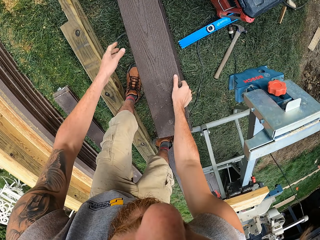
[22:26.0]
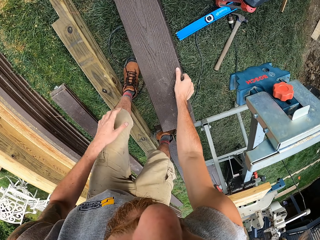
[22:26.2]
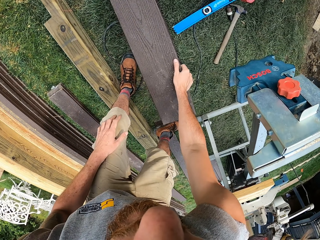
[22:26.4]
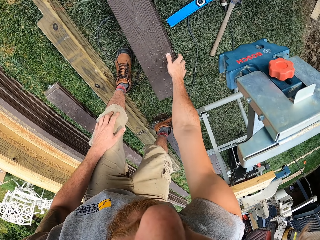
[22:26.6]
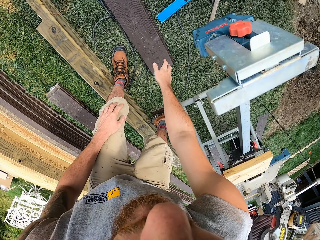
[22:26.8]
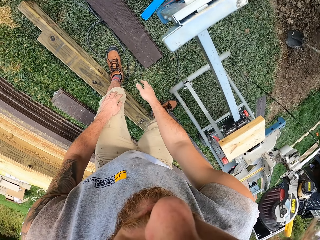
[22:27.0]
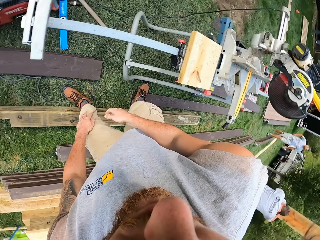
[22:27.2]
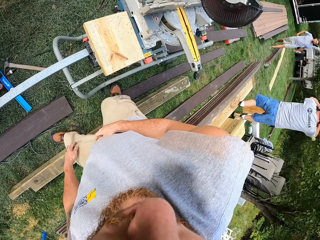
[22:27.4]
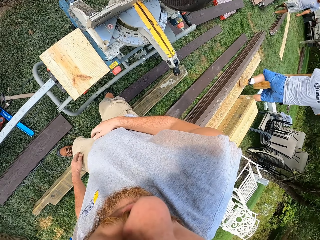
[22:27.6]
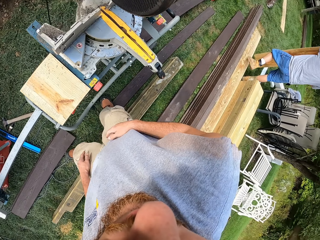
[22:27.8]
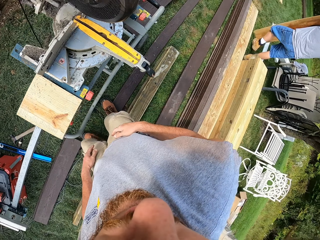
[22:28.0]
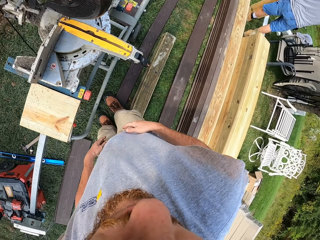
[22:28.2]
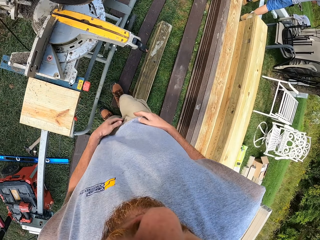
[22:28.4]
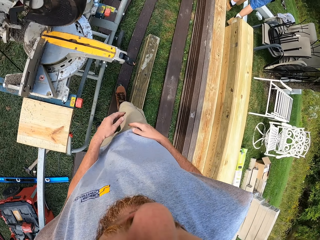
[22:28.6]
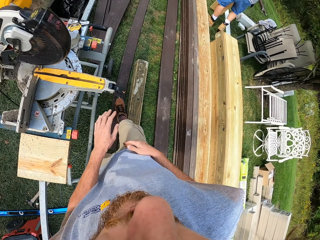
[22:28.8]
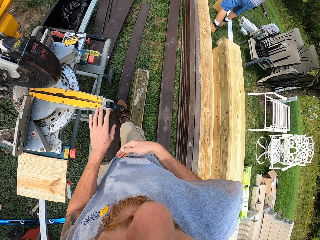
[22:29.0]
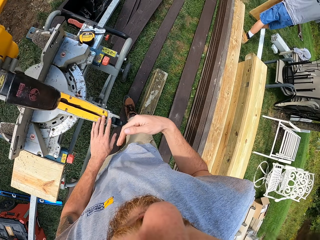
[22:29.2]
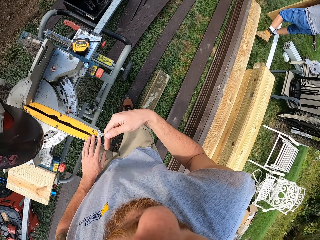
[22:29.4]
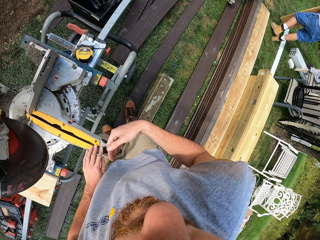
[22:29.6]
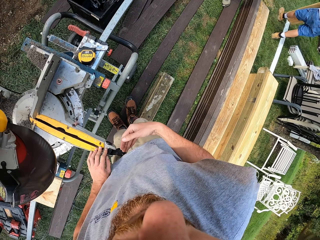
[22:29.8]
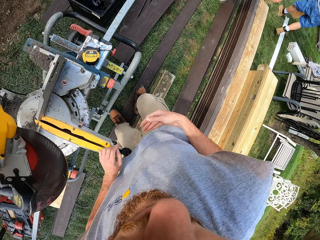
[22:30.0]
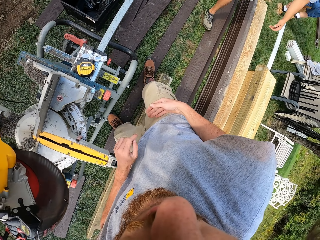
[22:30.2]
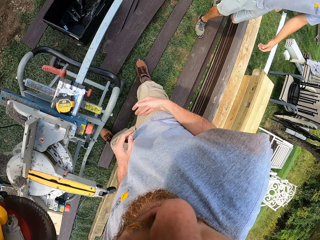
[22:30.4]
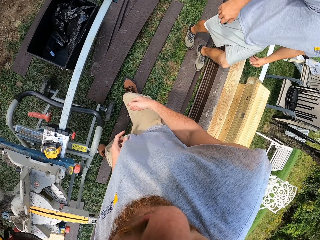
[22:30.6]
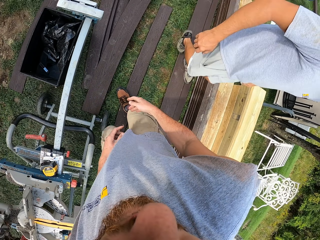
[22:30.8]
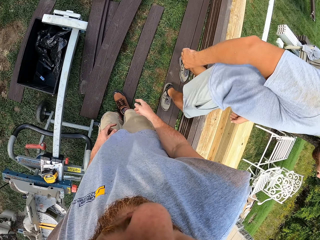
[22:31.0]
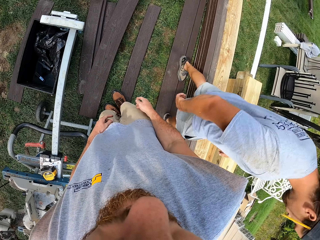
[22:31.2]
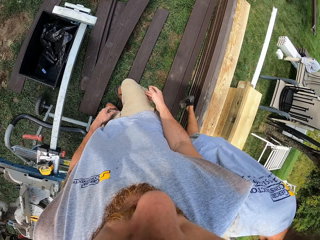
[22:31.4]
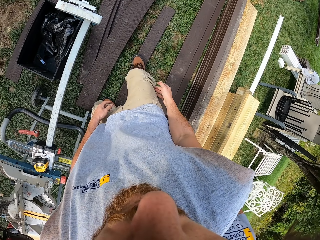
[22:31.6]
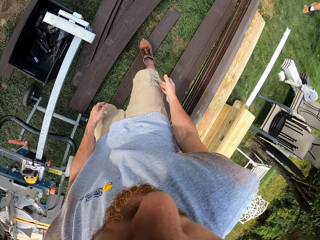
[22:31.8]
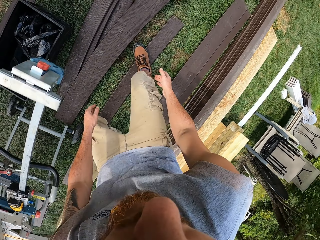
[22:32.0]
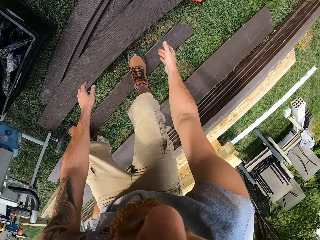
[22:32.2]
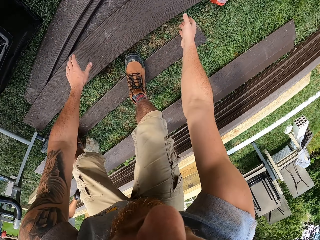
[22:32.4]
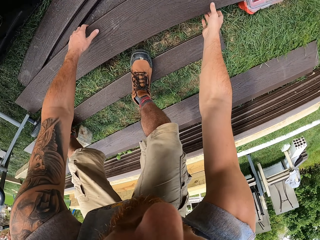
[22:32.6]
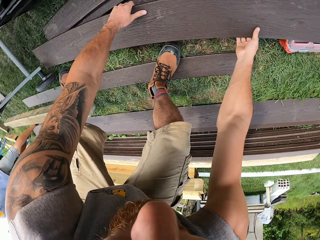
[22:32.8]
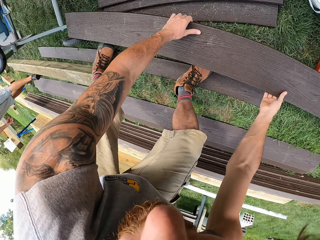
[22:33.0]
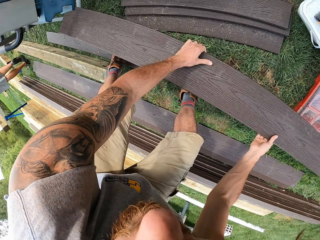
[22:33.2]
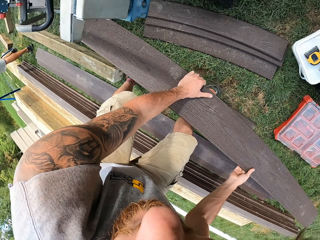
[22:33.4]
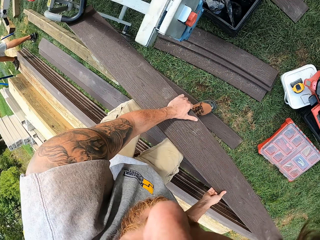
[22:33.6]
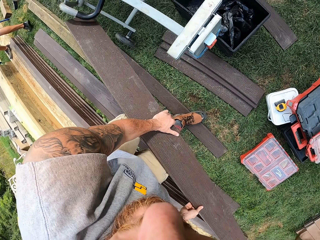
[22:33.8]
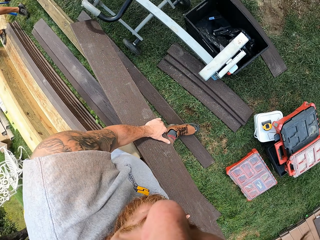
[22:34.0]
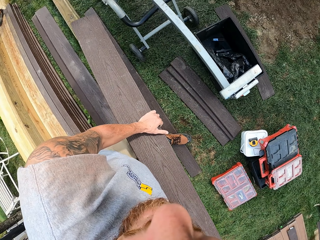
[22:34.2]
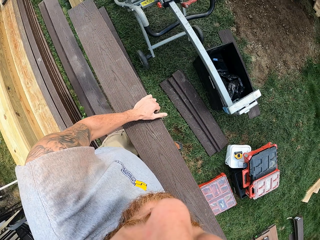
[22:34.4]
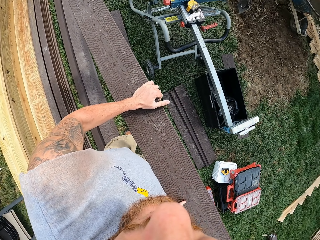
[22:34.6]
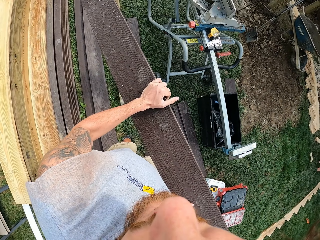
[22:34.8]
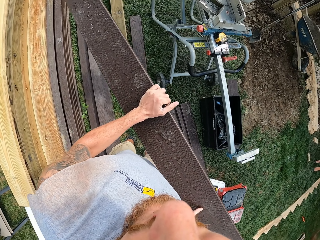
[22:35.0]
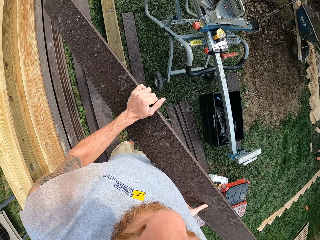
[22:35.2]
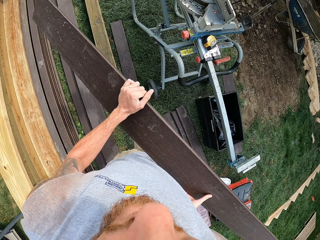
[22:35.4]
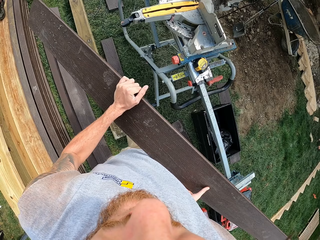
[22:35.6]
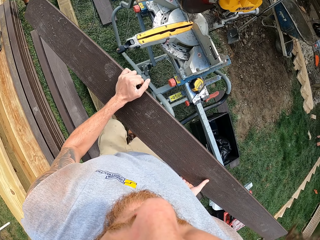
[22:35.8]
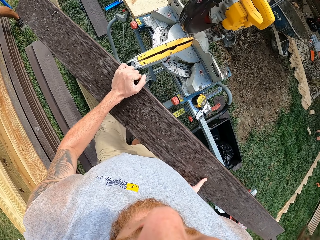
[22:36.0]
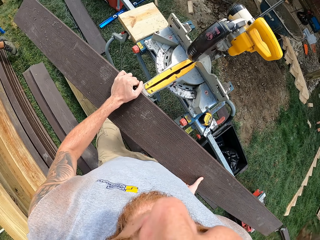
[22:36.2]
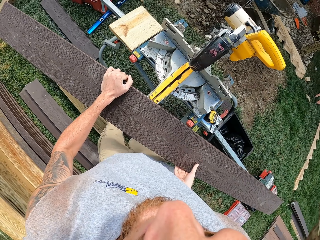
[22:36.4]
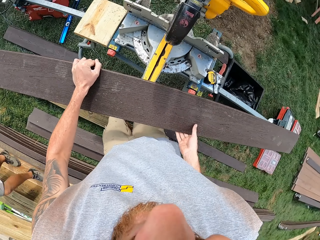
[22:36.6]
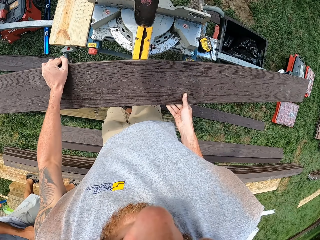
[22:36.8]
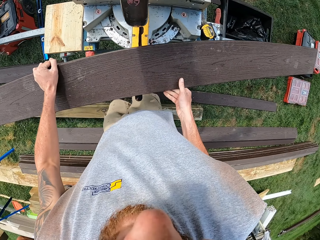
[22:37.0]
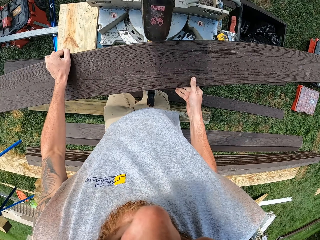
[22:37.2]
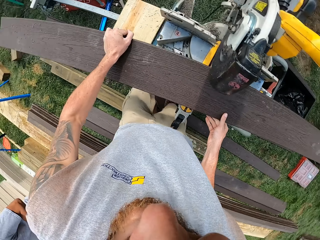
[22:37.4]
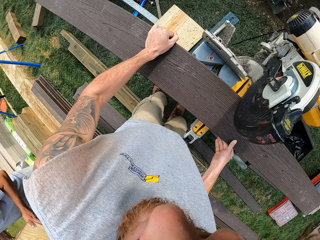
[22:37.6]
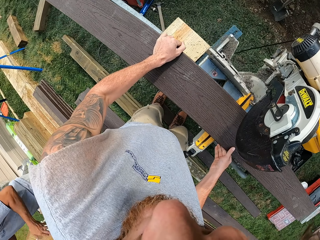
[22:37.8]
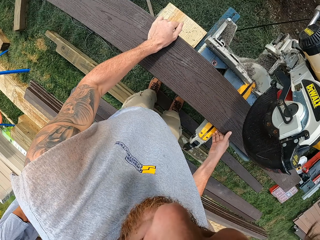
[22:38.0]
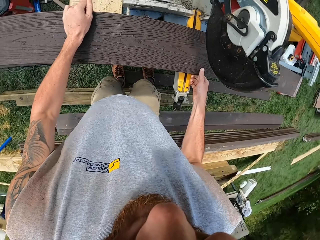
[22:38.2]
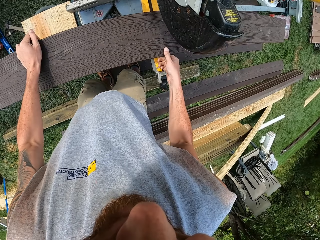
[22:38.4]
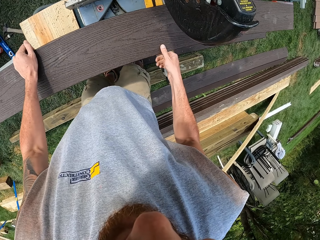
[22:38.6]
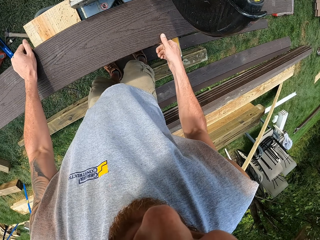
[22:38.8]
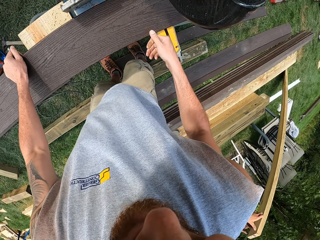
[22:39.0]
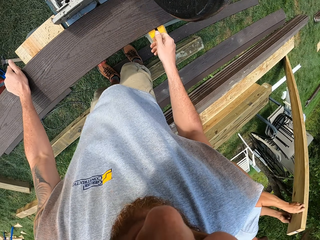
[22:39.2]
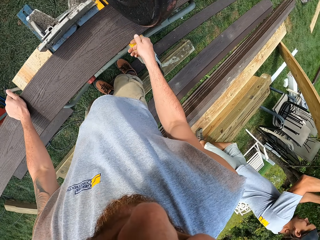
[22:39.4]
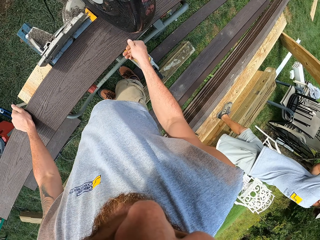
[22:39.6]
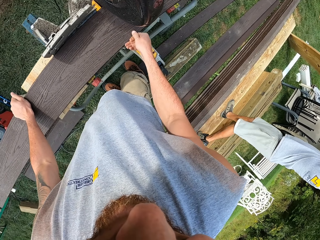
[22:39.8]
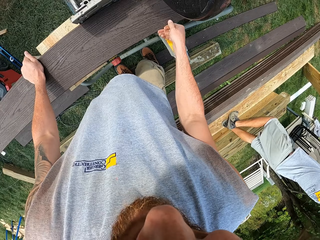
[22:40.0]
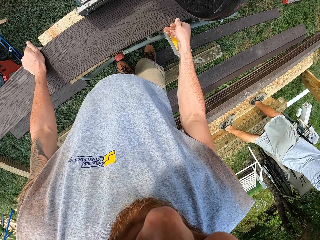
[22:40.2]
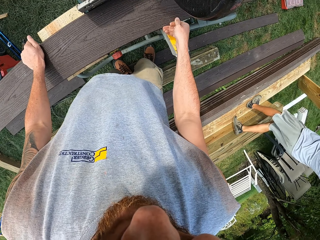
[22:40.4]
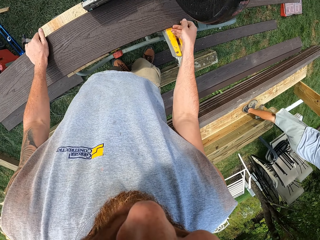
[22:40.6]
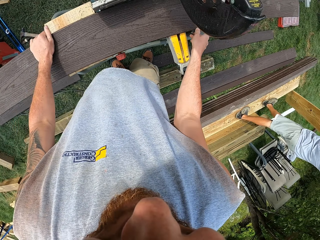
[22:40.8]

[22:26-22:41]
The camera wearer places a piece of wood on the ground. They walk around an open field and touch the circular saw. They walk around the open field. They pick a piece of wood frame from the ground. They walk around the open field. They place the piece of wood on the circular saw table.

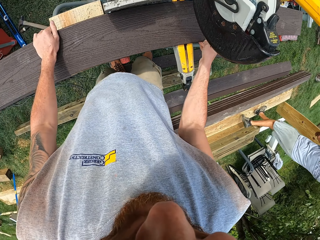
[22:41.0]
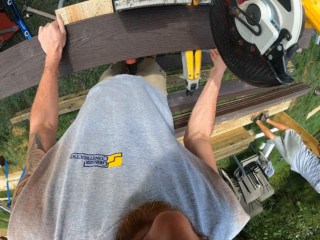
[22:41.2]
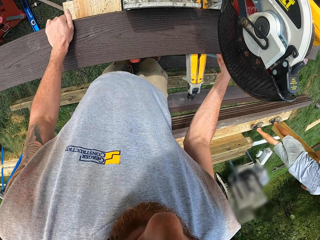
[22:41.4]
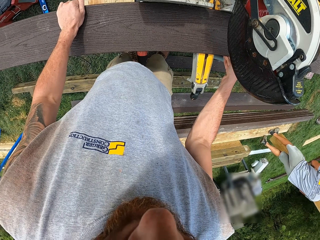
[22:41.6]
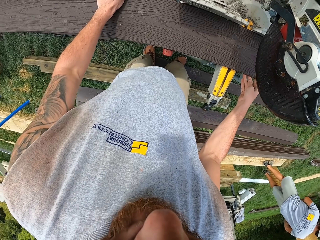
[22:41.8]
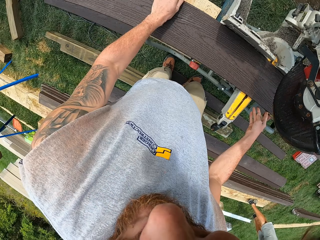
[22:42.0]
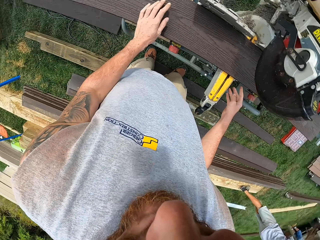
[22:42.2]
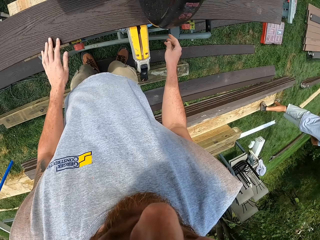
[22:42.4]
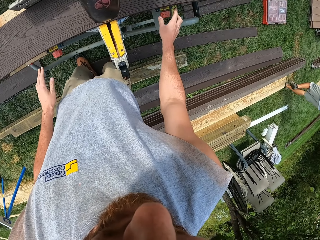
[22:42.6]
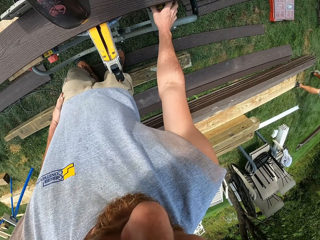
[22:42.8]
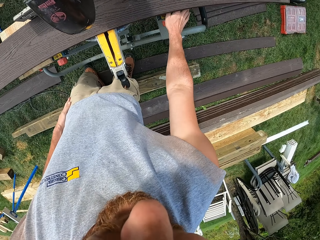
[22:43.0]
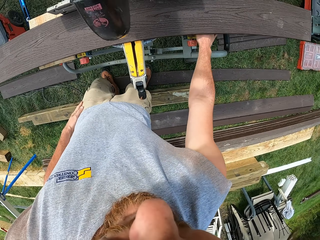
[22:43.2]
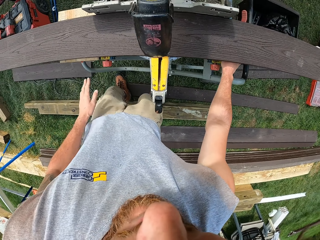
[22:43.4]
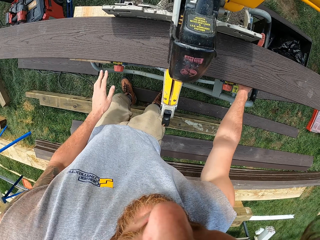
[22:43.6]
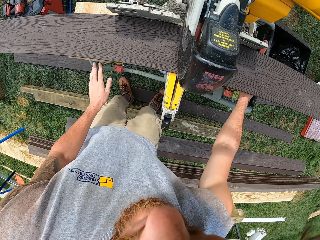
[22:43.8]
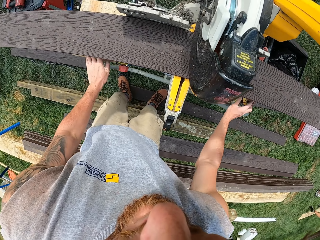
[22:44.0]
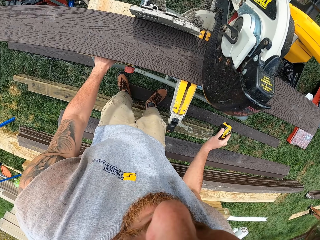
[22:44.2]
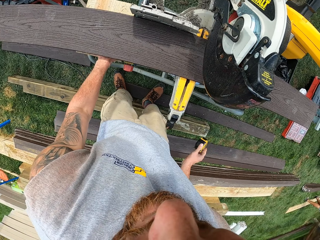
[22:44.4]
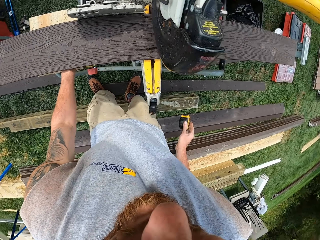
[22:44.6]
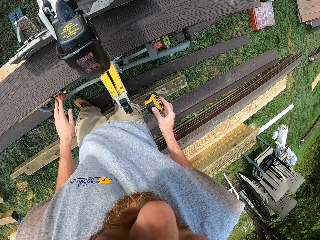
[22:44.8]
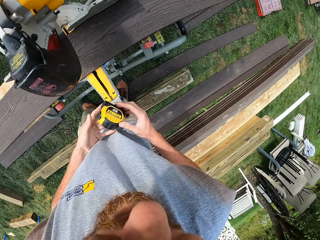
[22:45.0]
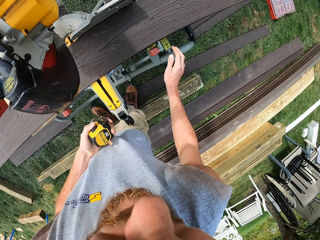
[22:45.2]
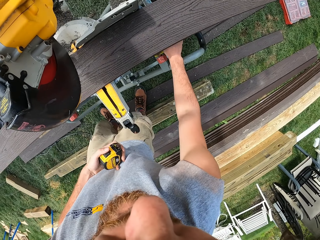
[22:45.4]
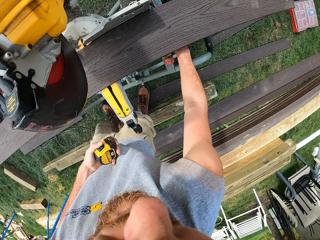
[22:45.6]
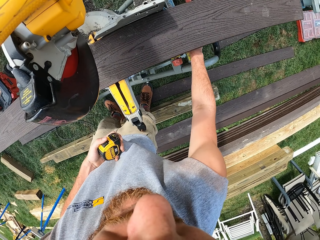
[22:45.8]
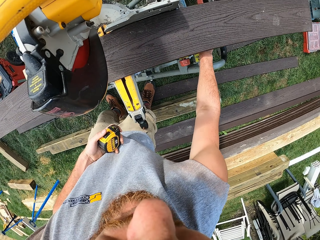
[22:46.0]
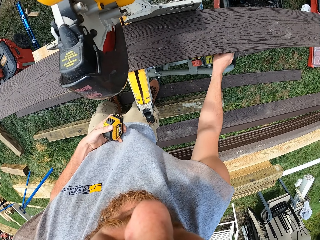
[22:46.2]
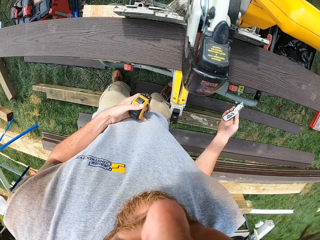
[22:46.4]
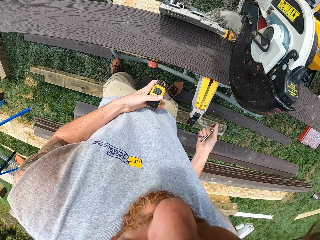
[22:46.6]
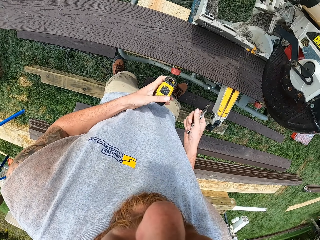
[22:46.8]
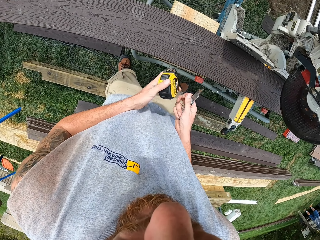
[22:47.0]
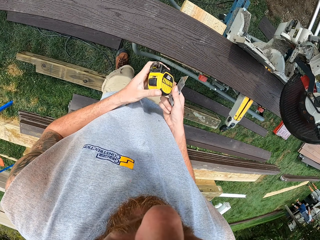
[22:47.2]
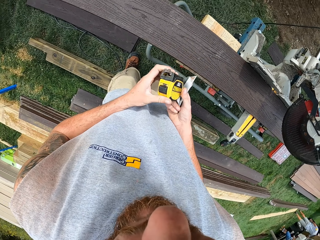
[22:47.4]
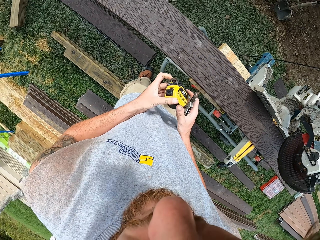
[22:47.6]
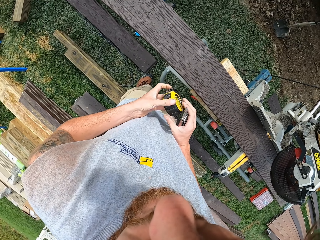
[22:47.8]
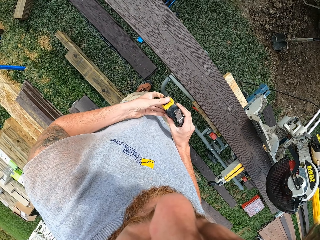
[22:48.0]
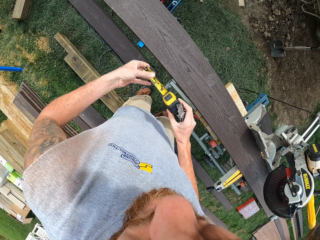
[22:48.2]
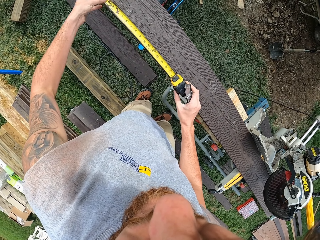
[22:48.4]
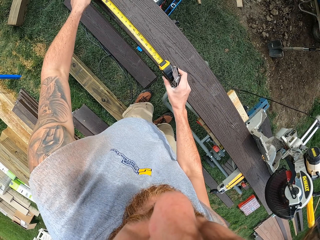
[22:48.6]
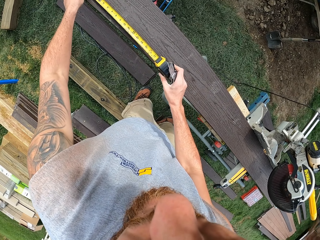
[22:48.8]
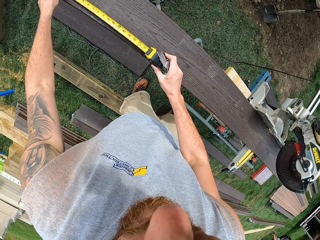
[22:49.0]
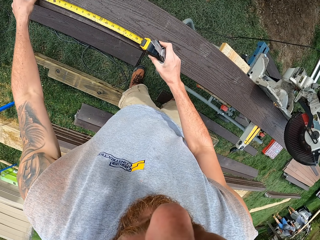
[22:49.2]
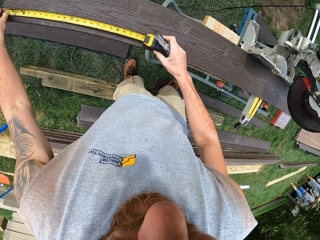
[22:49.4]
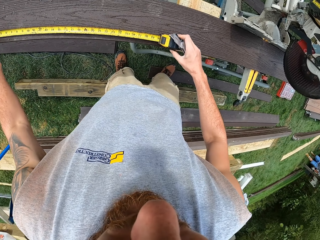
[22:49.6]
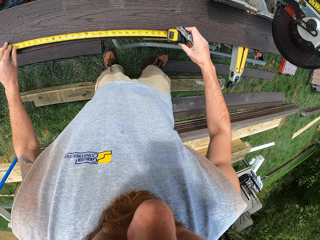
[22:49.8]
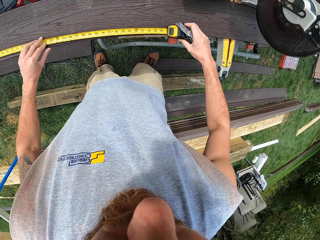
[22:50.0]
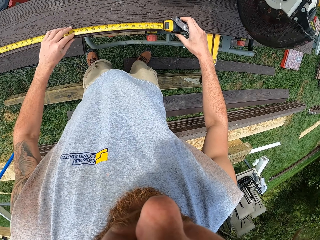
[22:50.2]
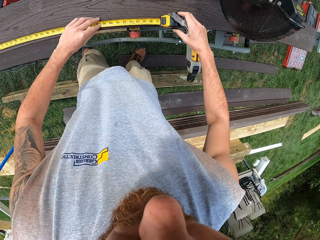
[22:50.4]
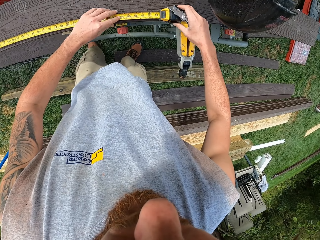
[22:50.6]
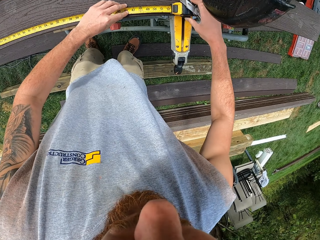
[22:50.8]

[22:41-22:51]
The camera wearer picks up a tape measure. He places the tape measure on the circular saw table with his right hand. He exchanges the tape measure to his left hand. He lifts the tape measure. He moves the right hand. He touches the circular saw. He lifts a pocket knife. He moves both hands. He holds a cutter. He moves the tape measure. He pulls the tape measure. He measures the wood with the tape measure. He puts the tape measure on the wood.
